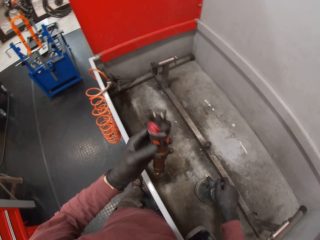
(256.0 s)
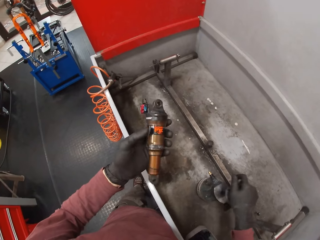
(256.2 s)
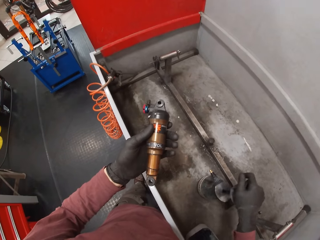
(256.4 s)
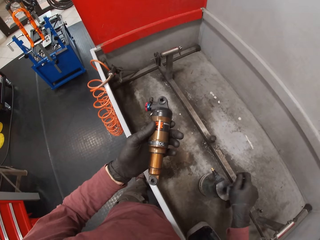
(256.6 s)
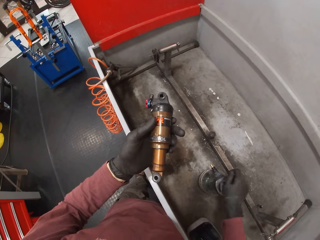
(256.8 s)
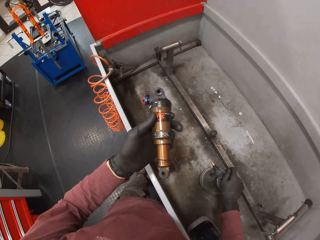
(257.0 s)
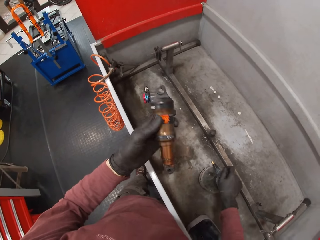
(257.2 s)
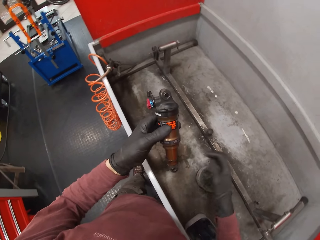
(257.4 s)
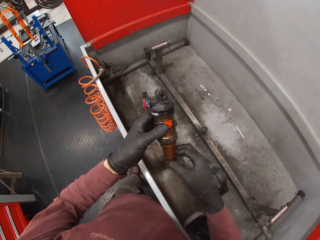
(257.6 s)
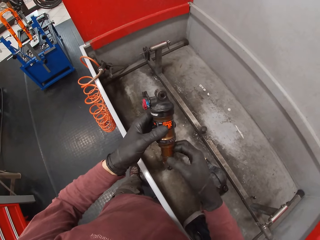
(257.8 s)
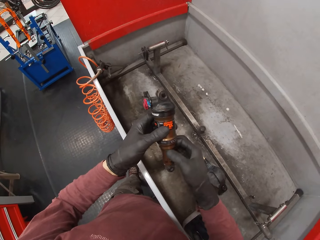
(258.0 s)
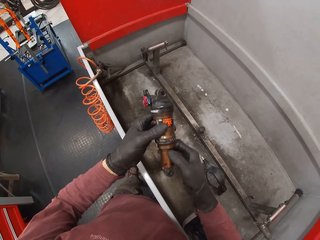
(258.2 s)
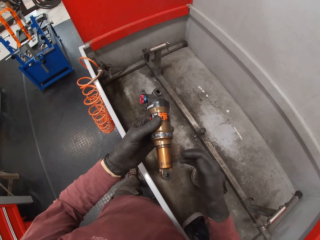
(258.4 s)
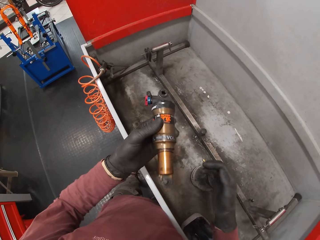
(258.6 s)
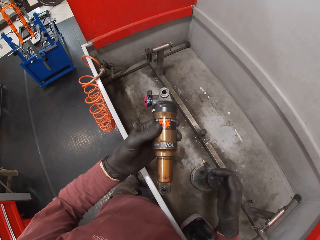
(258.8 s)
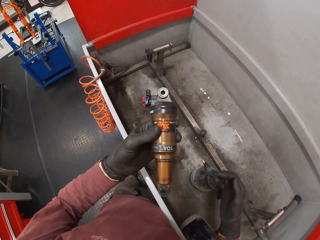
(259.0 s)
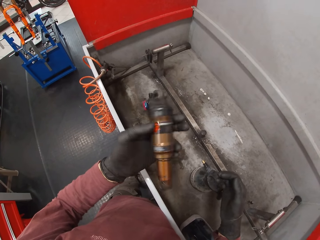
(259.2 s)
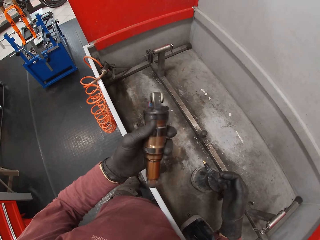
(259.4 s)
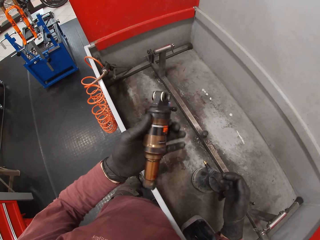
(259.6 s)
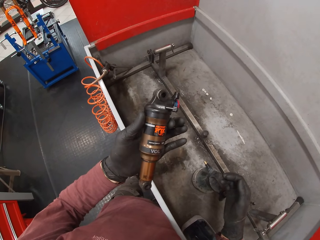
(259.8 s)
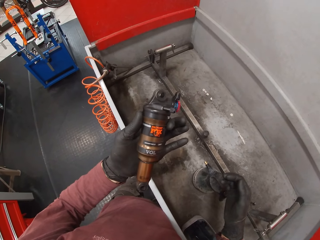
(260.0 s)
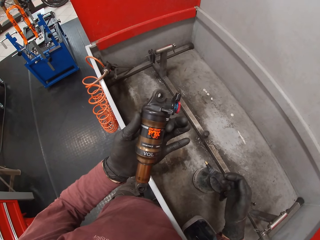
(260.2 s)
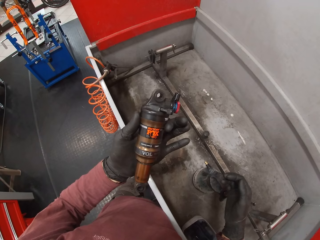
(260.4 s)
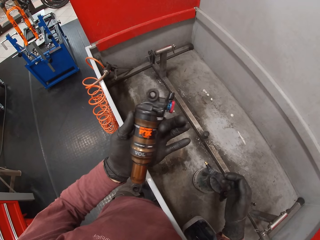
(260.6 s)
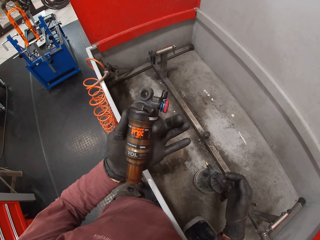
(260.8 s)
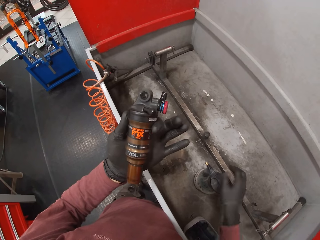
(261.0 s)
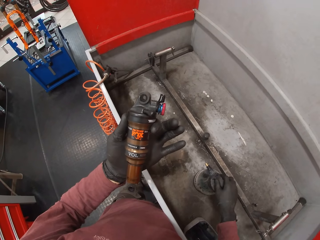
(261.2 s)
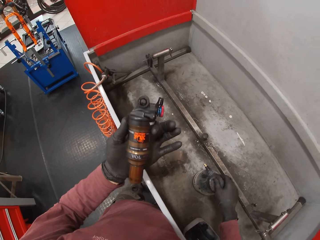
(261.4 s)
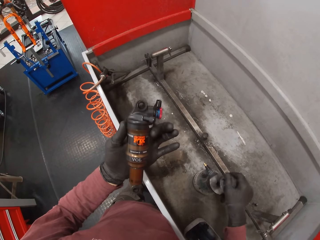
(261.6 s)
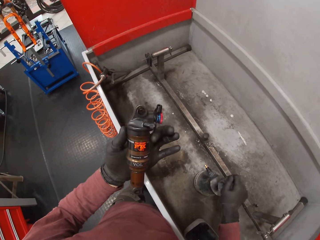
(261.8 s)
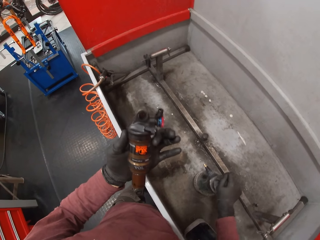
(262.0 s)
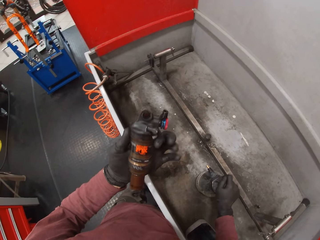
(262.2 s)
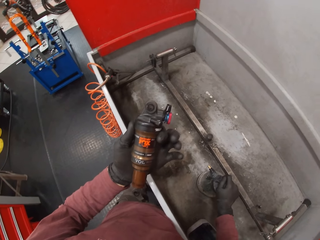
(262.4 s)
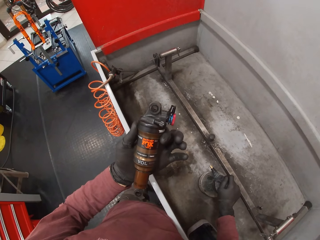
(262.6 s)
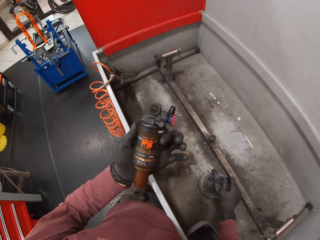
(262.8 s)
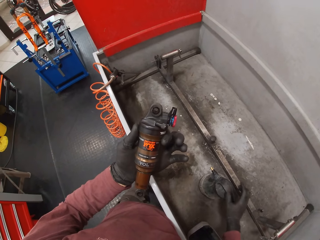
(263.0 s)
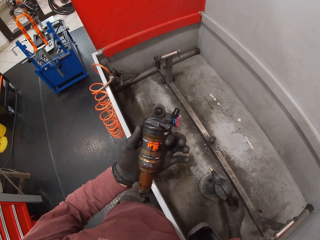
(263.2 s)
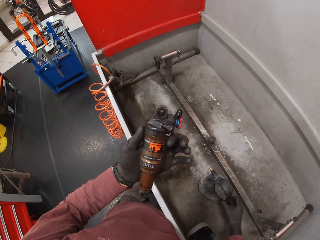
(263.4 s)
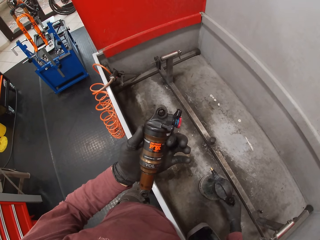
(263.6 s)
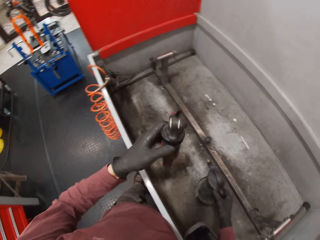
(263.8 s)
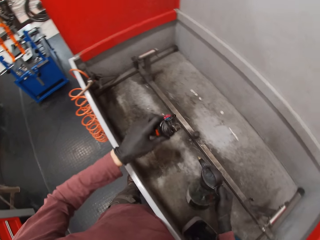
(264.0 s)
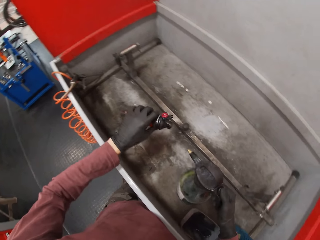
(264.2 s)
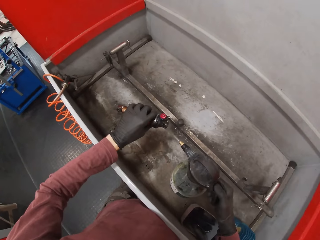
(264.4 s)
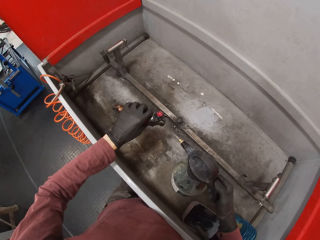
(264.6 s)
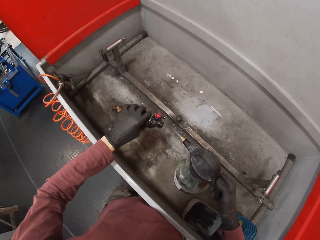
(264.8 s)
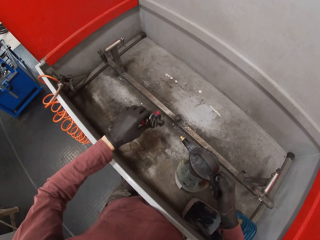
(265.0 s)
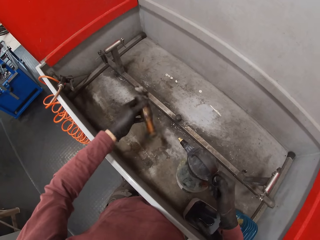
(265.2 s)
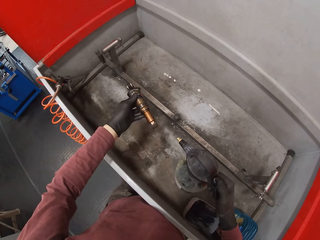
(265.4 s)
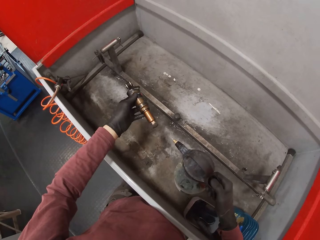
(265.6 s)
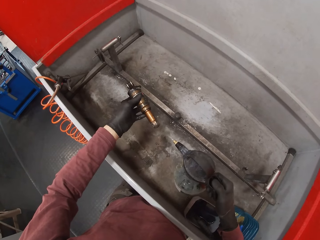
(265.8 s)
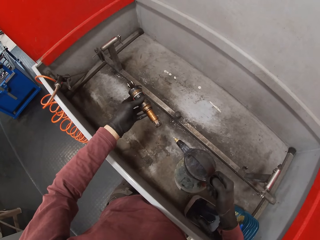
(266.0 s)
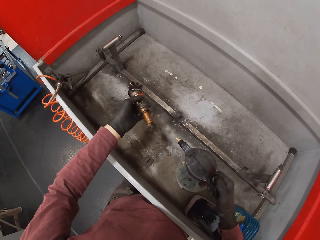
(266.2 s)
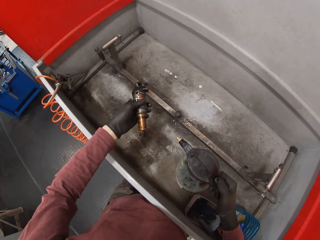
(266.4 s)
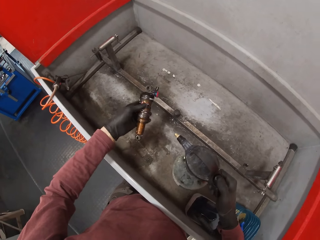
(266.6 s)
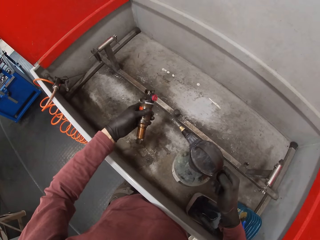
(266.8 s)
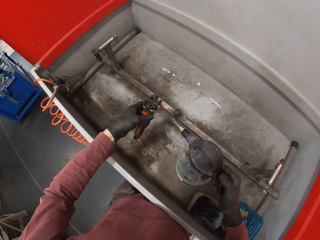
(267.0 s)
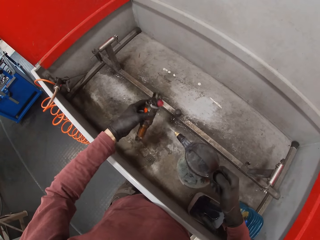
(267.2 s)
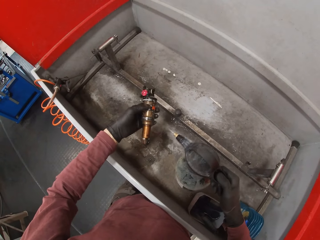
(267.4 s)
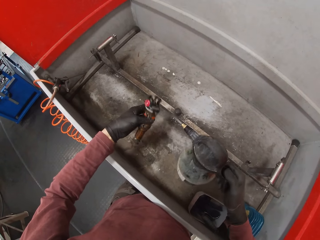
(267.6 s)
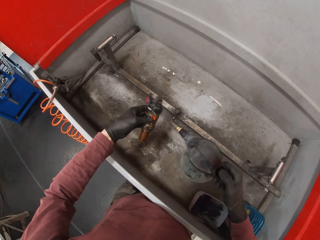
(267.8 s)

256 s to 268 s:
The camera wearer touches the fox float in his left hand with his right hand. He looks at something. He turns the fox float in his left hand. He pumps the pressure spray in the sink with his right hand. He picks up the pressure spray from the sink with his right hand. He sprays water from the pressure spray in his right hand onto the fox float in his left hand. He turns the fox float in his left hand.

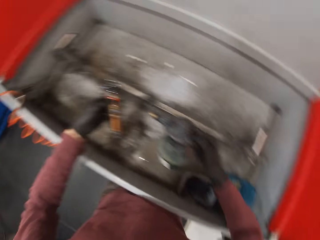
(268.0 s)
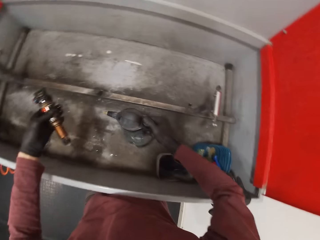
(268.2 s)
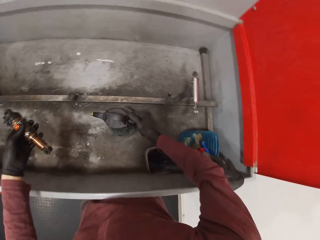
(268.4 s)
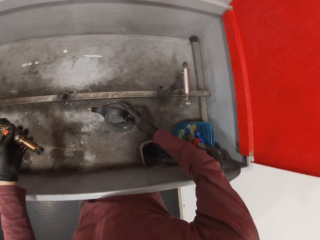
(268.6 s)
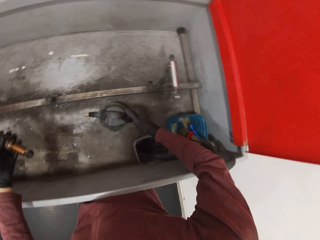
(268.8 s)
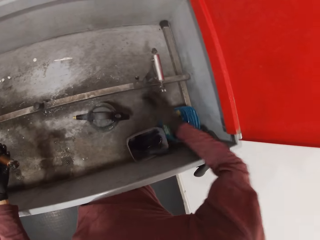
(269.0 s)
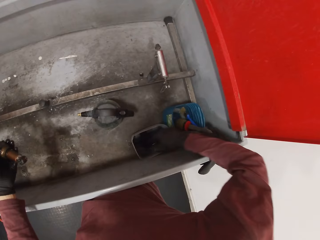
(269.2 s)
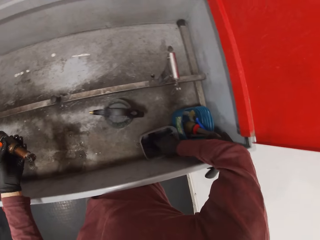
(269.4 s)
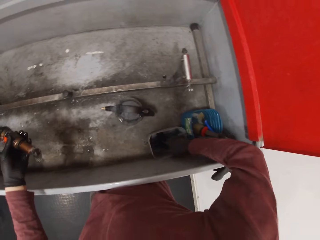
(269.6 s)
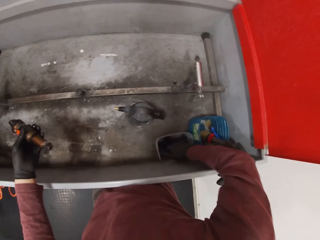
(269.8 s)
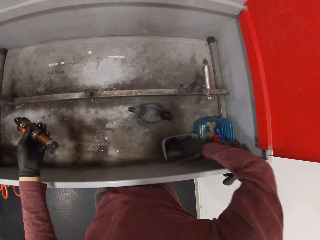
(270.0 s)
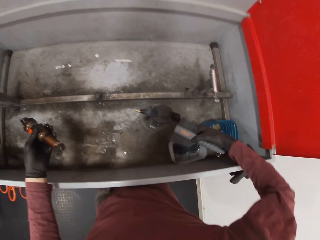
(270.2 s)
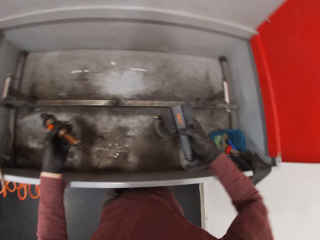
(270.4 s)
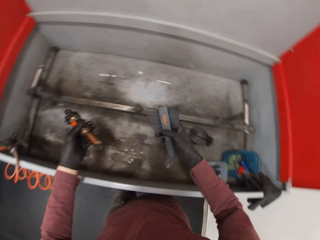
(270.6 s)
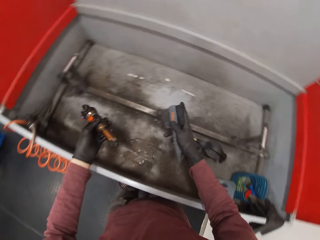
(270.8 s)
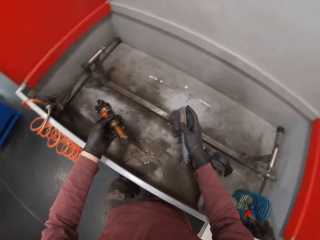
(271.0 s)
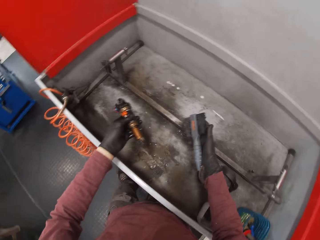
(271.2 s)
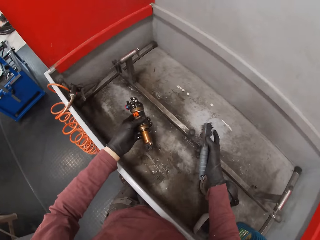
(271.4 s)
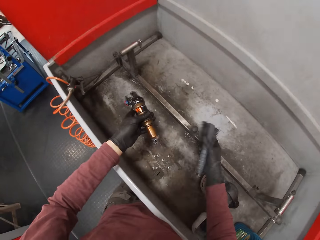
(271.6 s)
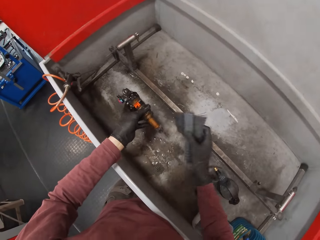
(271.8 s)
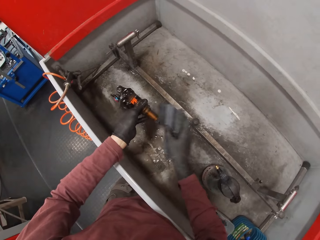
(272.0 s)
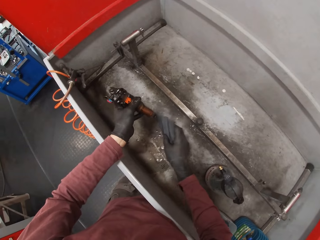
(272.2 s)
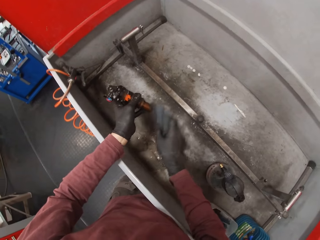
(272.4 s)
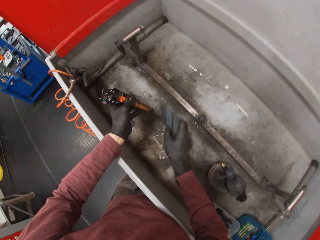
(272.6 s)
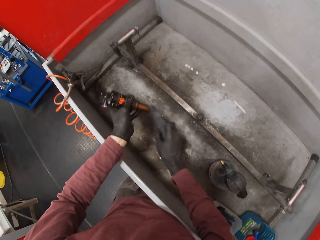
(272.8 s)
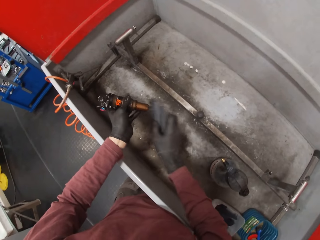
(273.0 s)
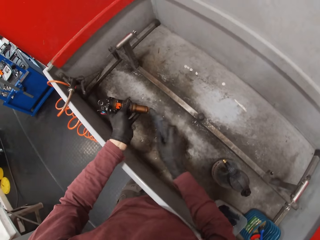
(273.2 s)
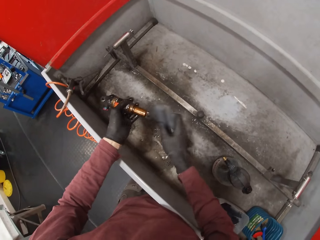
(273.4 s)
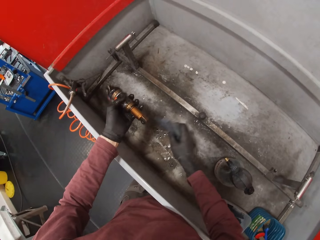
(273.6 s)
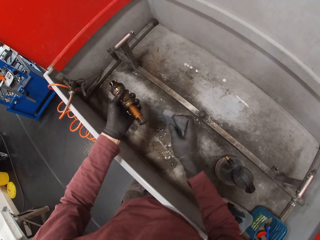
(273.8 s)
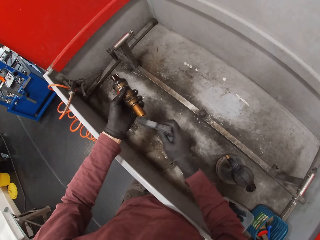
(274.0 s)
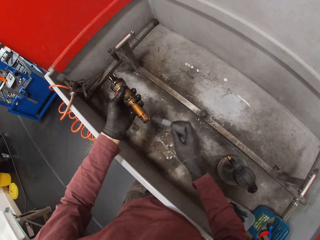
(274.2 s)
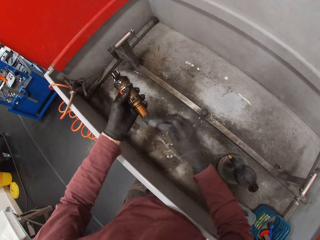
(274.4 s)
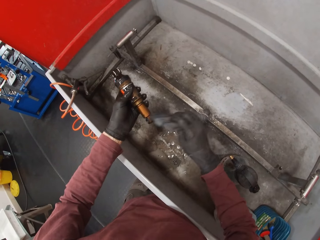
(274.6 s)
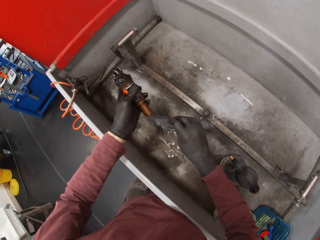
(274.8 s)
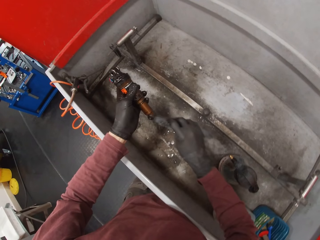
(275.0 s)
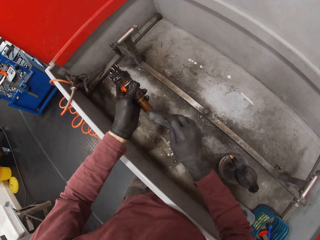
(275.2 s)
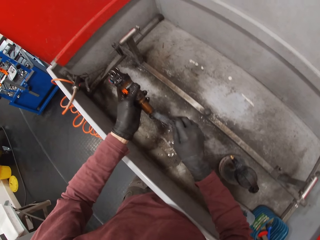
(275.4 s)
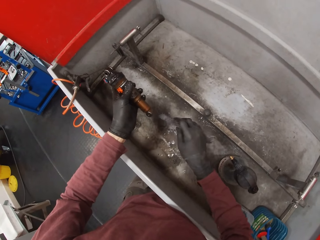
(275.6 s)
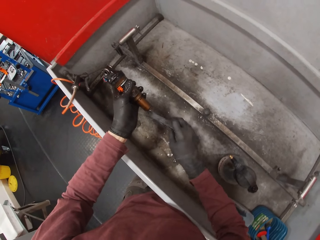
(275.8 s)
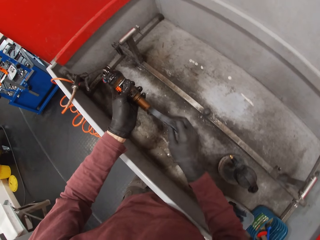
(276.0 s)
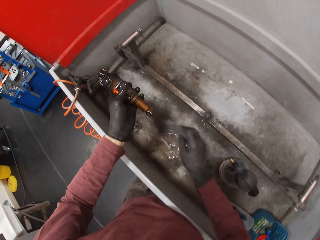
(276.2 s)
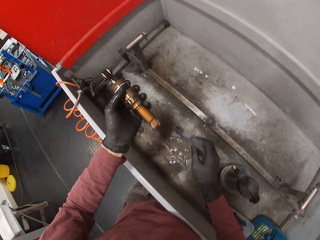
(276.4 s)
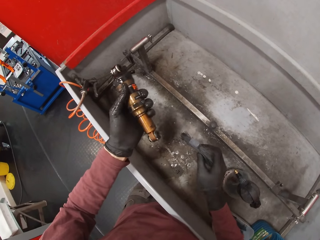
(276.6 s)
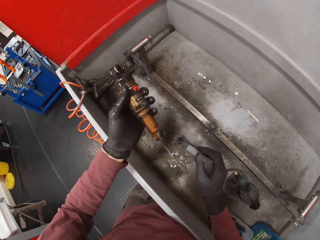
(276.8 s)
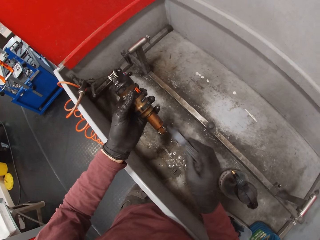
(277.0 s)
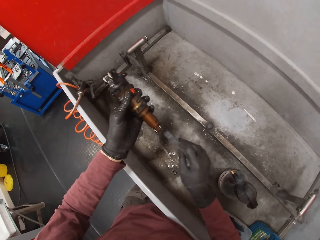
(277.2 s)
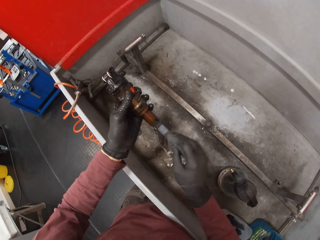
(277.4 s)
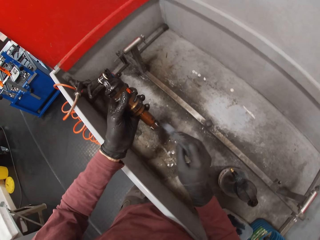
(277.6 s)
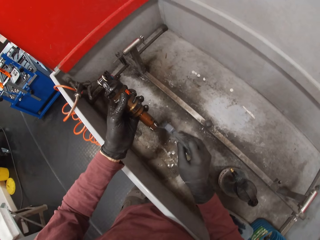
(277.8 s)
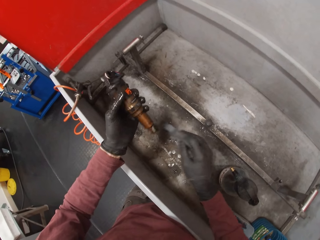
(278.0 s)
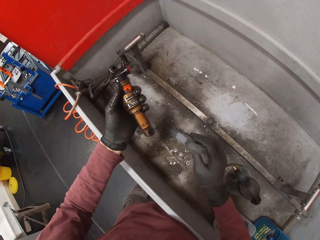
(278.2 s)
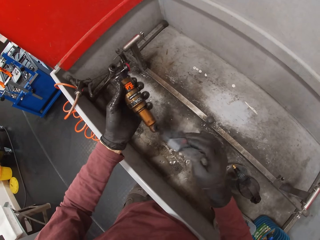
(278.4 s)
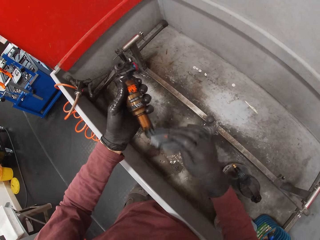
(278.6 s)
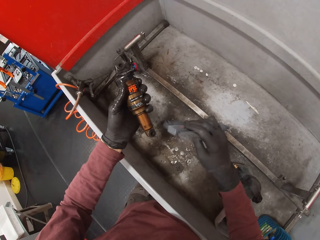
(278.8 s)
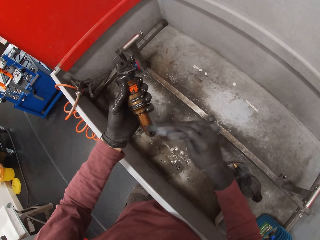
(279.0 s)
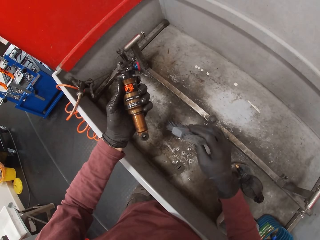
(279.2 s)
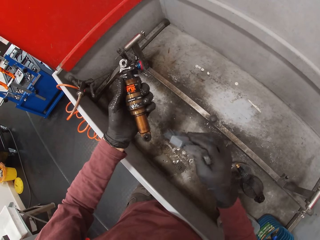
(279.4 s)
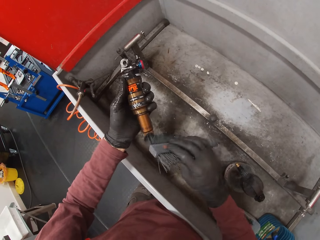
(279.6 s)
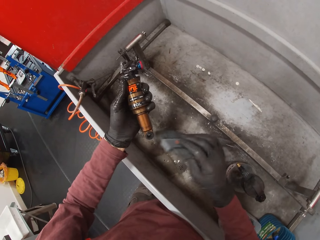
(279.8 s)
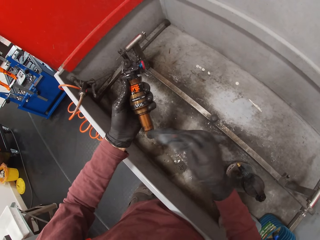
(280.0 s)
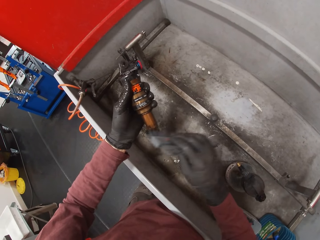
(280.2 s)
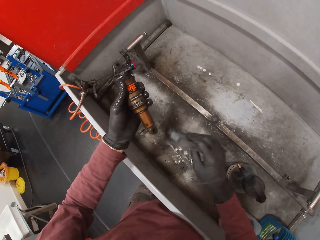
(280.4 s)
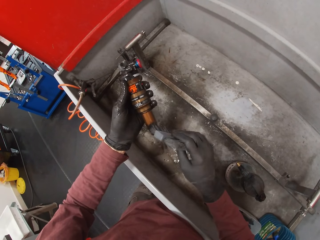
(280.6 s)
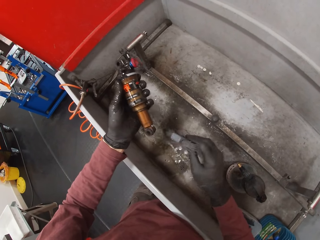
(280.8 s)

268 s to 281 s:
The camera wearer drops the pressure spray in his right hand into the sink. He picks up a brush from a bowl in the sink with his right hand. He turns the brush in his right hand. He cleans the fox float in his left hand with the brush in his right hand.
